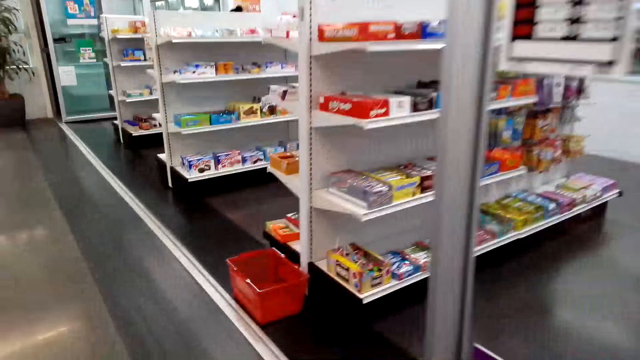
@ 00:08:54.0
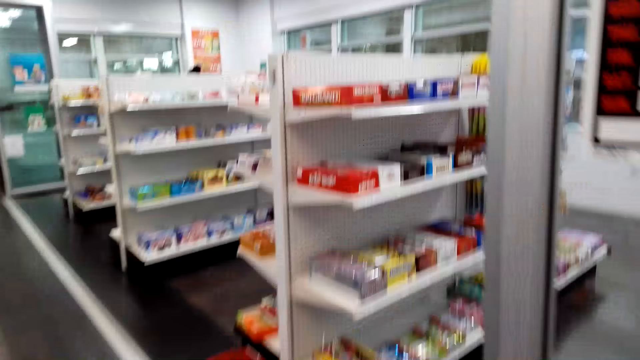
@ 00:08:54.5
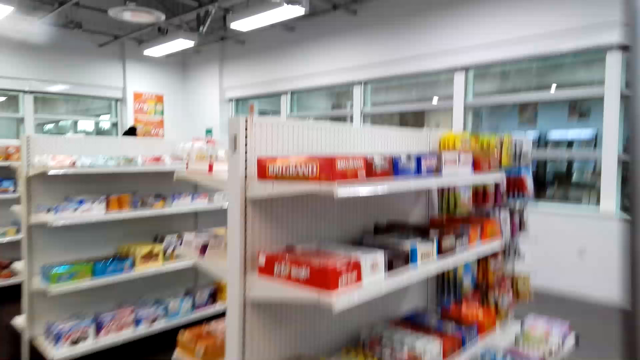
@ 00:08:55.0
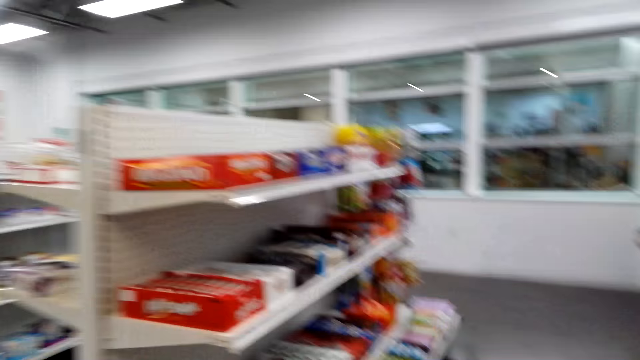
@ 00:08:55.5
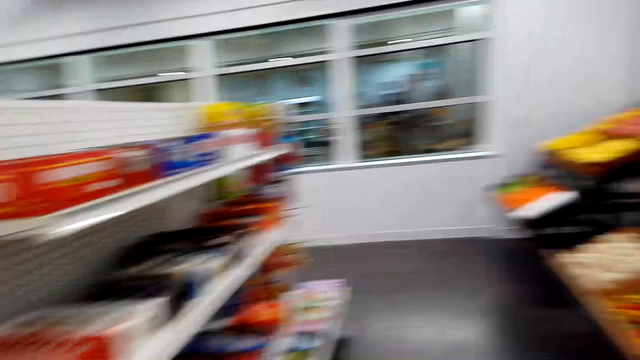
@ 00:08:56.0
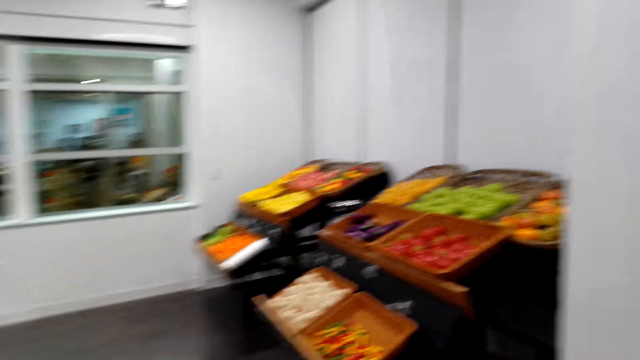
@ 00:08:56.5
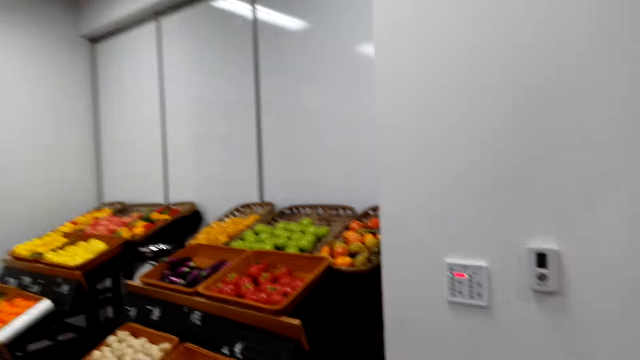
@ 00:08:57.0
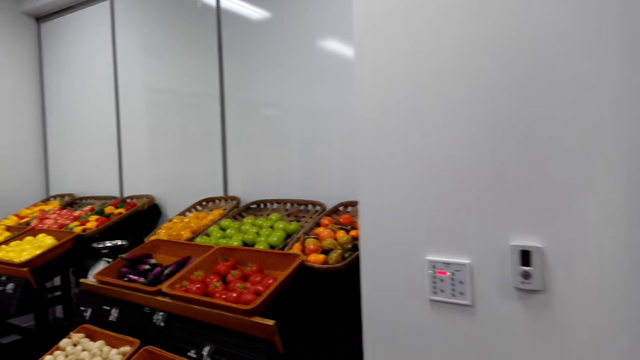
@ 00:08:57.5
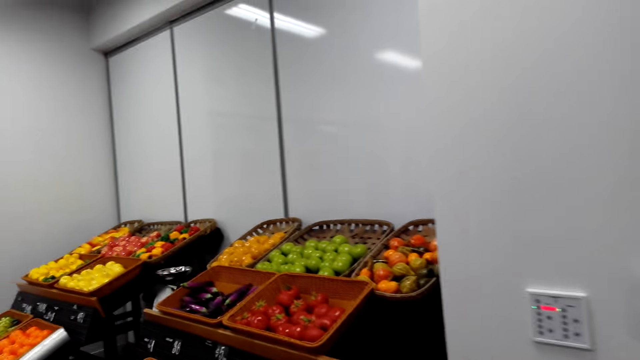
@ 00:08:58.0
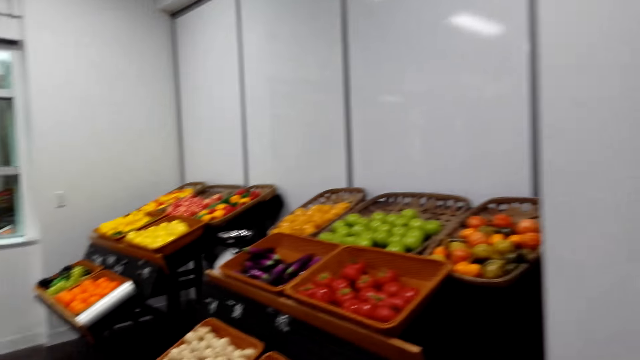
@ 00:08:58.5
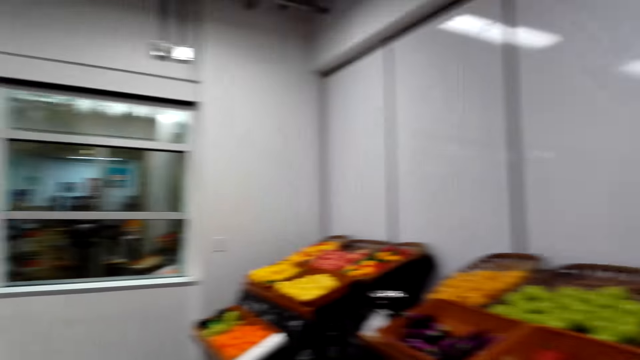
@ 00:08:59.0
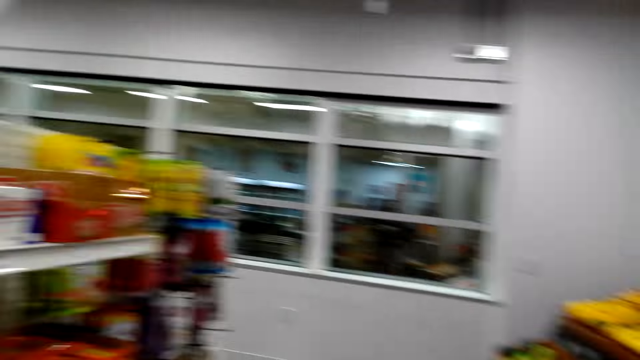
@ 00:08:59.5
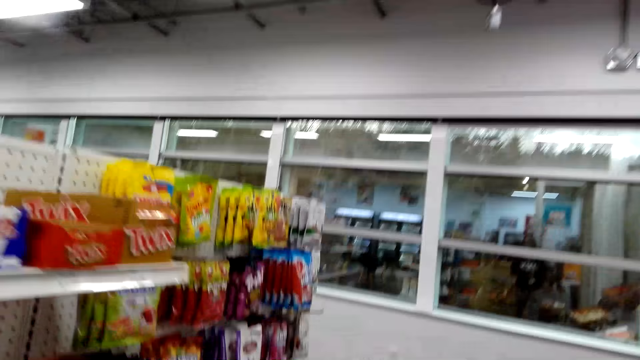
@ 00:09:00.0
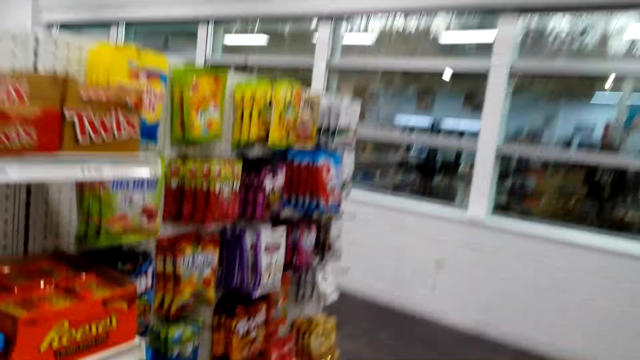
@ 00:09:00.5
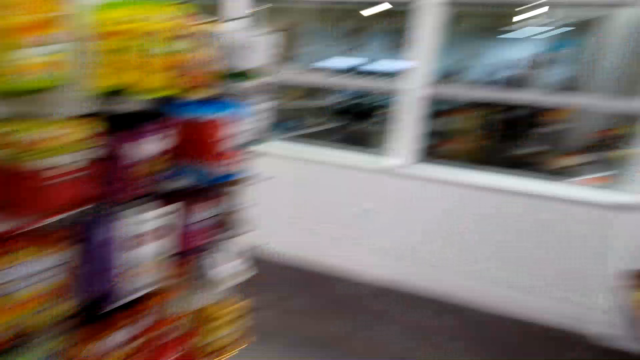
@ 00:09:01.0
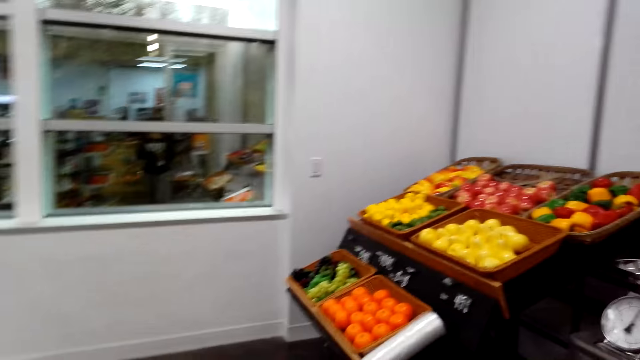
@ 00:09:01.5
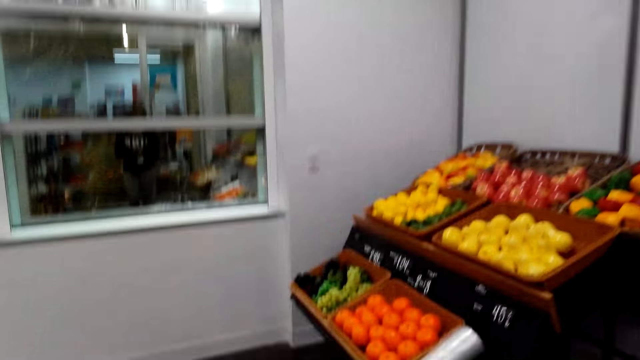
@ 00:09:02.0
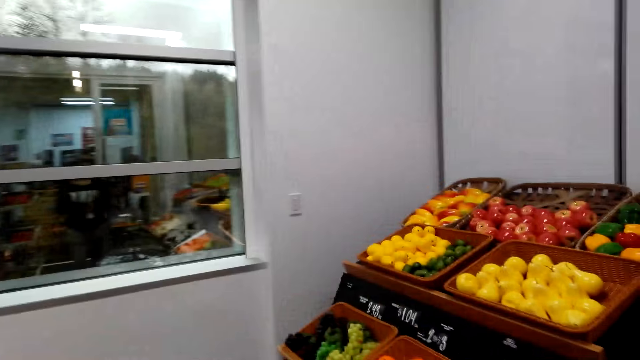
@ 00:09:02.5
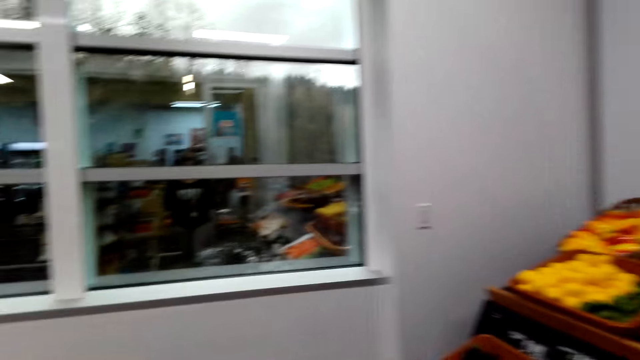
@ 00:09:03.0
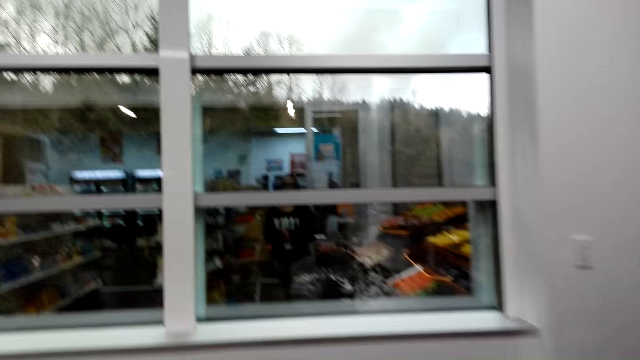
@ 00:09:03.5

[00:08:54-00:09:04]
The camera wearer stares at the fruits on the shelf.

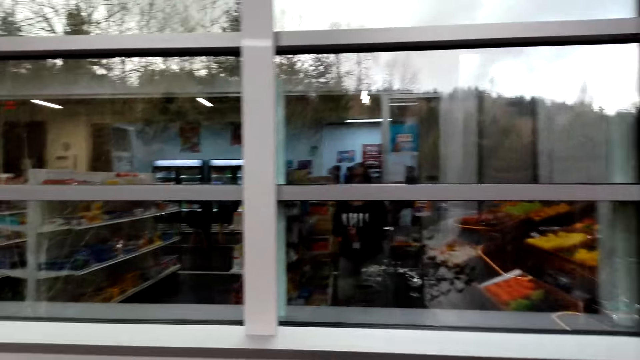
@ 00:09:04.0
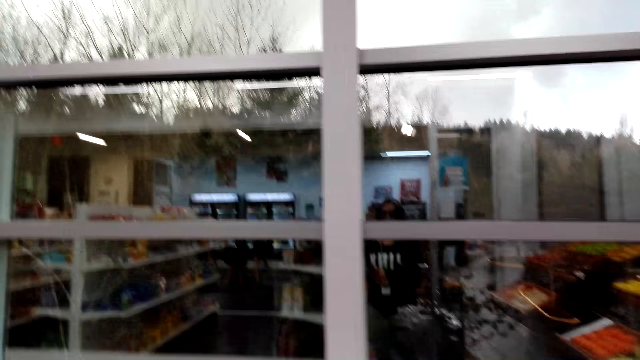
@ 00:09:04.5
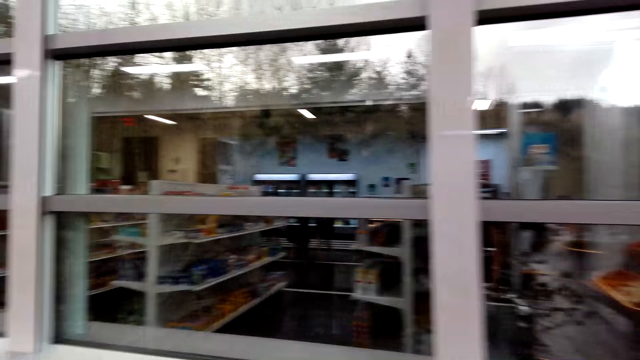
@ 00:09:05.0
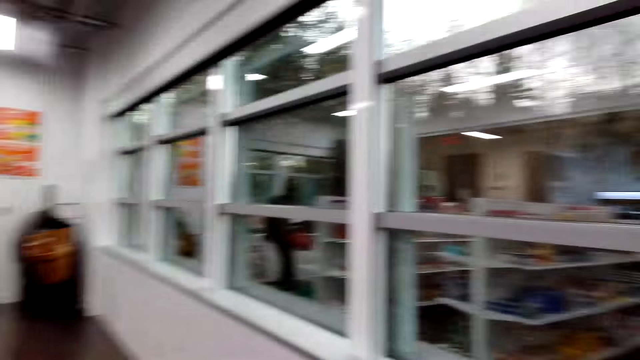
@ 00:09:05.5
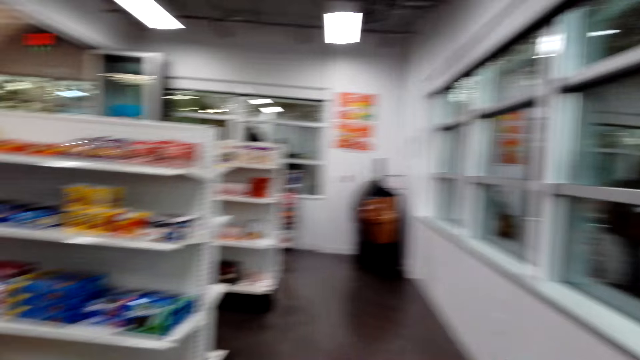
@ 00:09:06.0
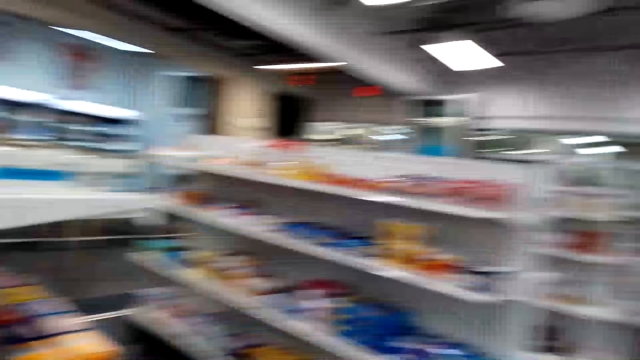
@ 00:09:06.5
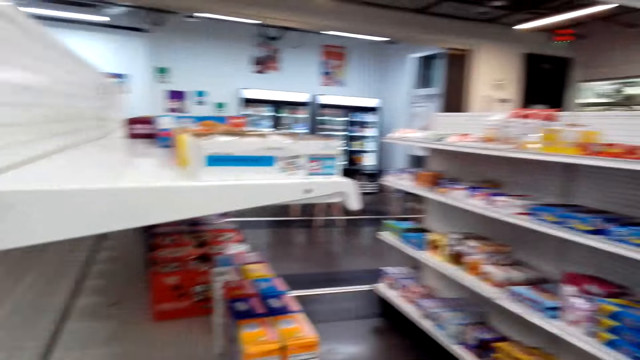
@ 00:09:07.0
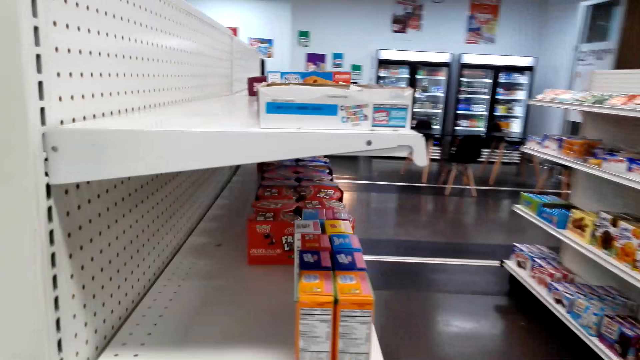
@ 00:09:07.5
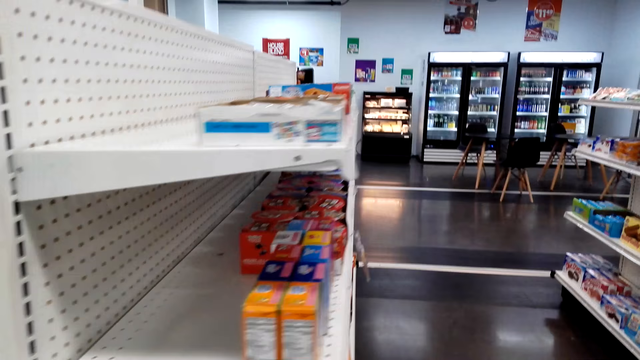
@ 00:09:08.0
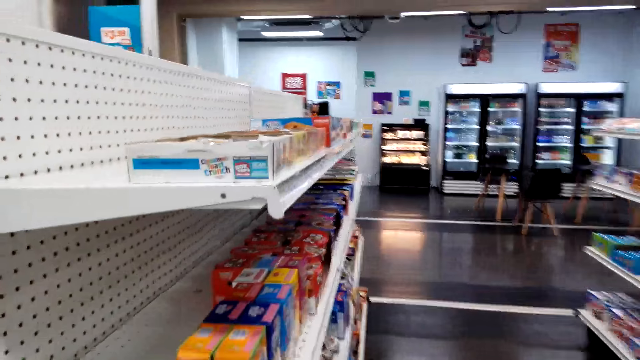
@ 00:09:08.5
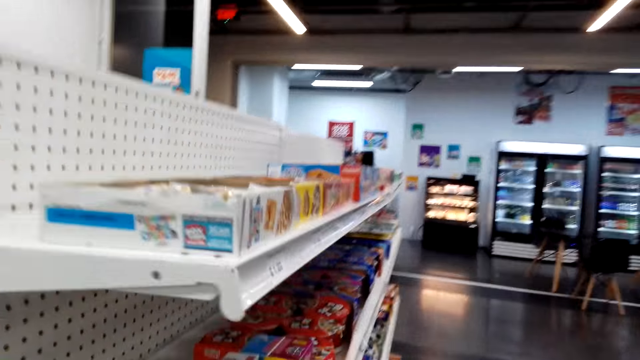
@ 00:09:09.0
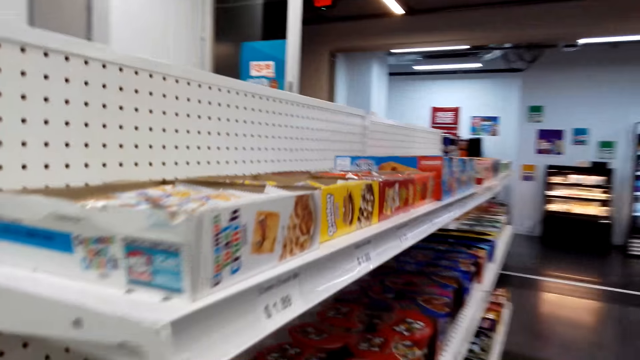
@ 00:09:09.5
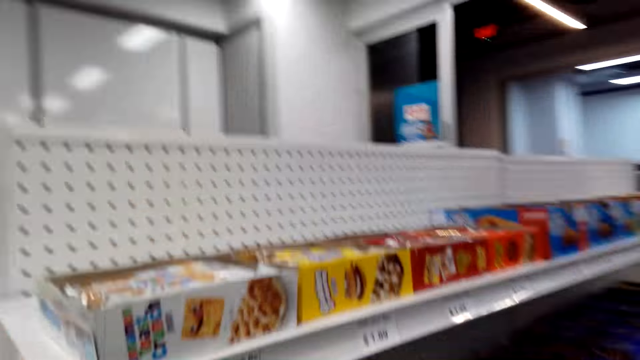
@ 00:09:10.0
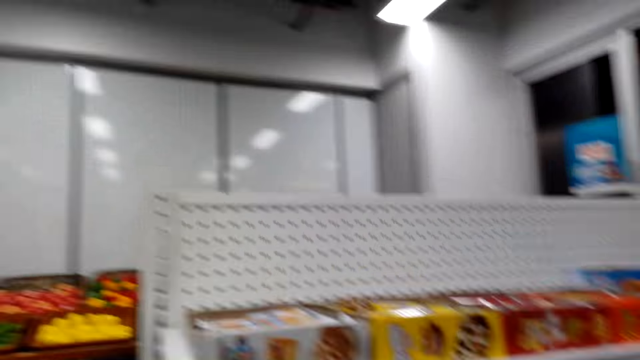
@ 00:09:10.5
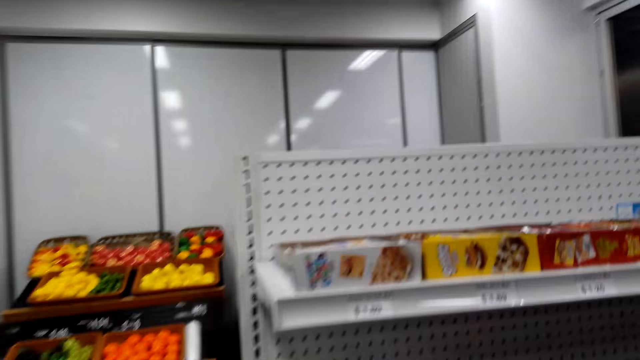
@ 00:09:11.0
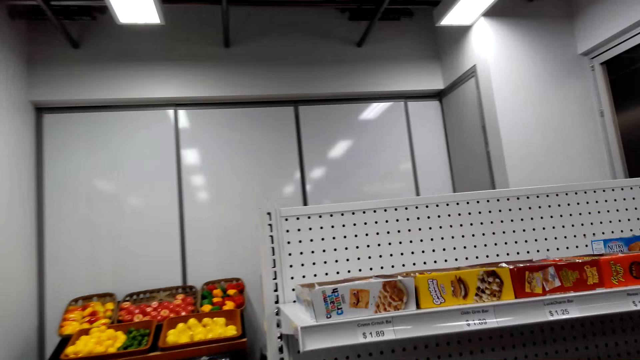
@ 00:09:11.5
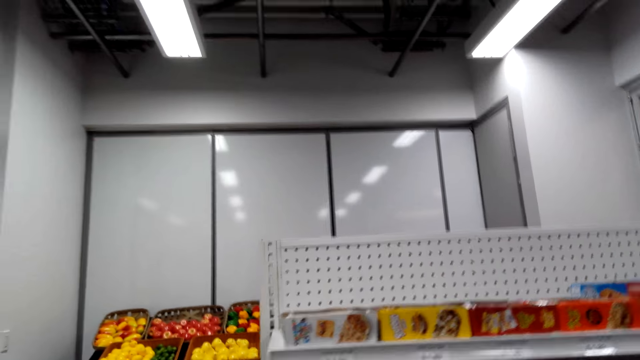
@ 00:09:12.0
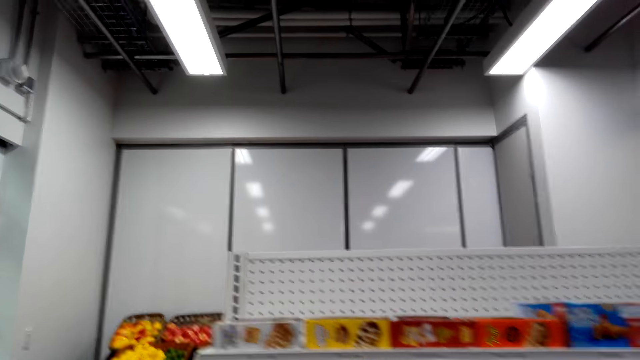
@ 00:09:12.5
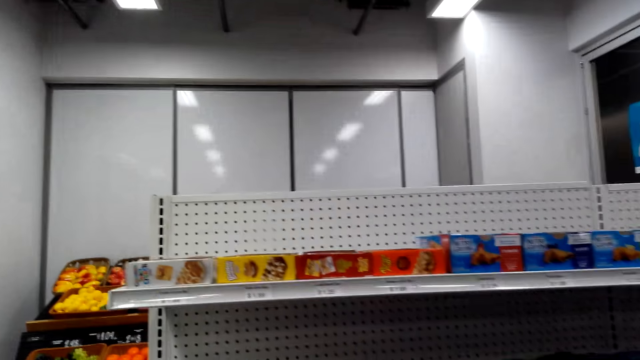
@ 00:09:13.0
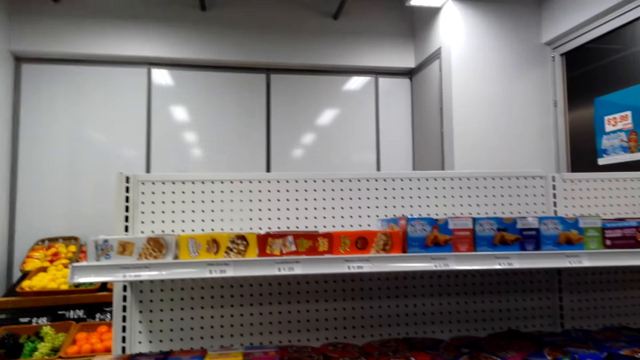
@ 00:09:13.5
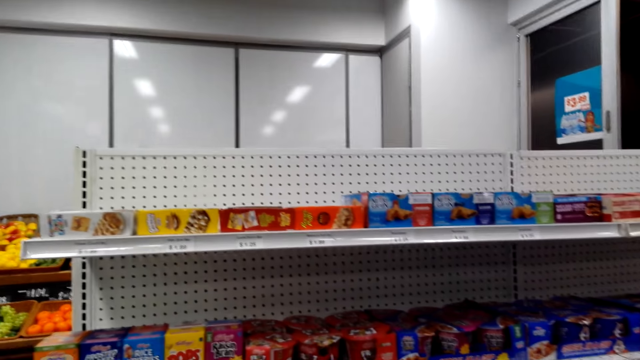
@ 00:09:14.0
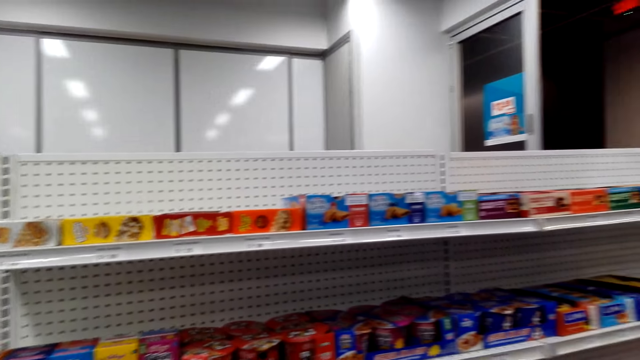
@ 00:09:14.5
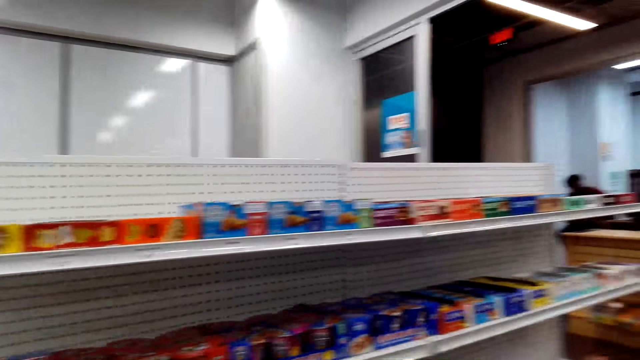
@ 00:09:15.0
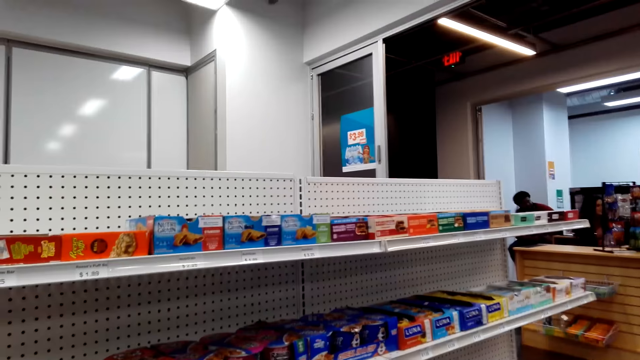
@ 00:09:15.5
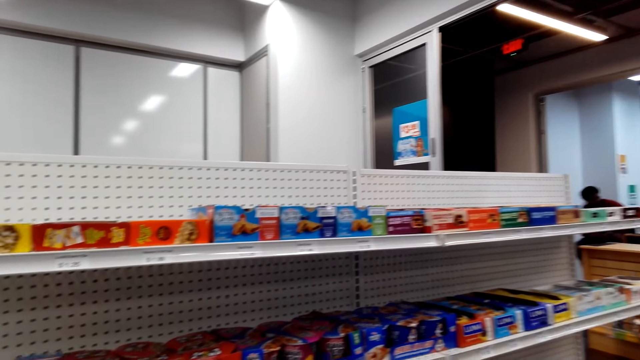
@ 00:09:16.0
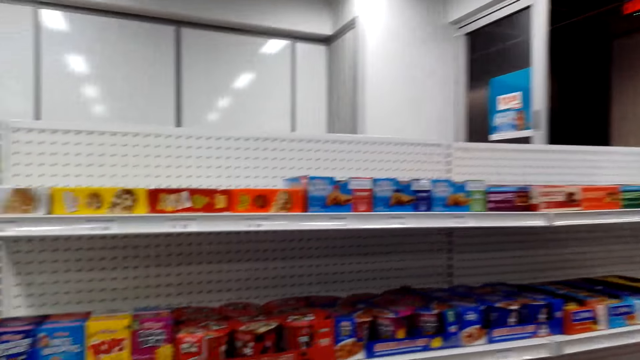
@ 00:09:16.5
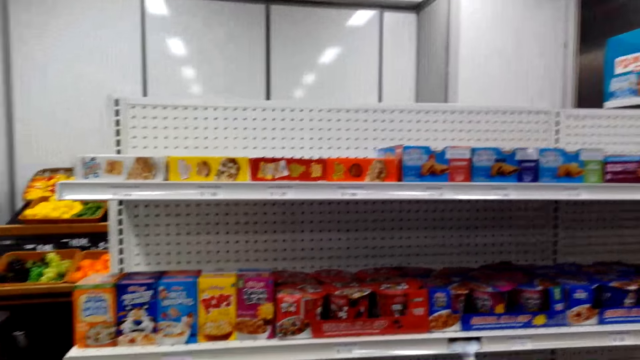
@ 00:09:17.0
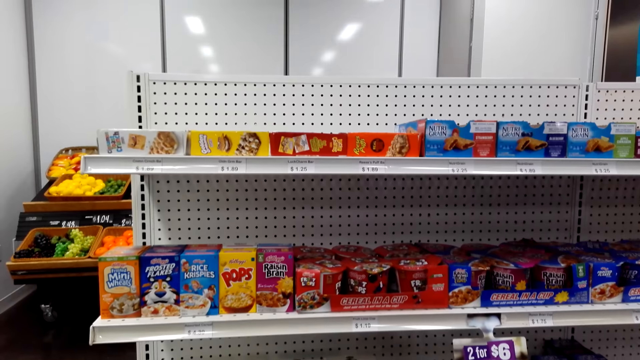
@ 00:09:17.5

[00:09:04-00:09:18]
The camera wearer walks along the shelf. They stare at the shelf. They stare at the shelf again.
